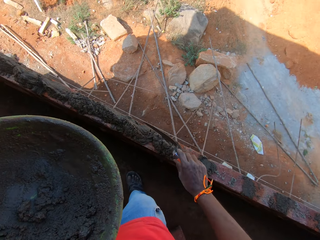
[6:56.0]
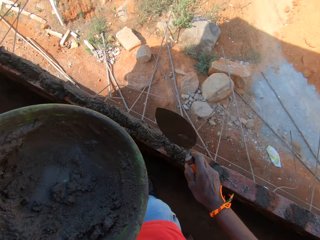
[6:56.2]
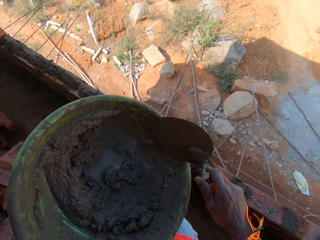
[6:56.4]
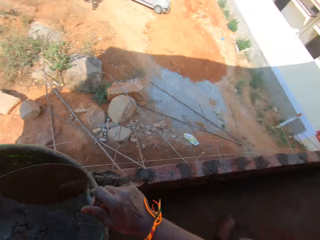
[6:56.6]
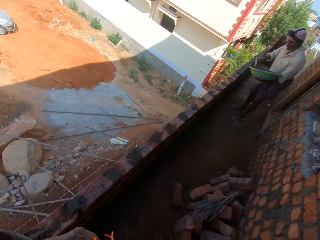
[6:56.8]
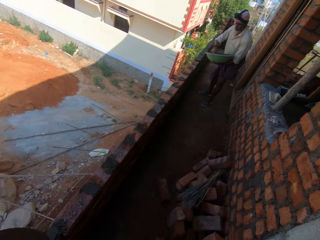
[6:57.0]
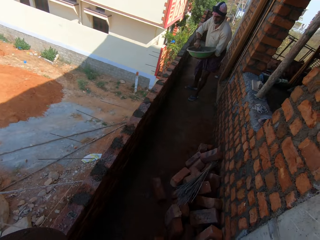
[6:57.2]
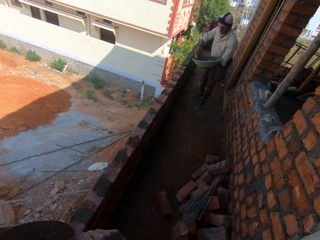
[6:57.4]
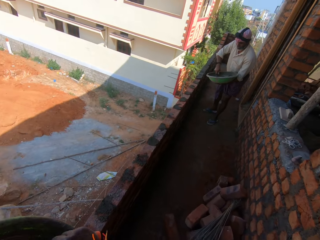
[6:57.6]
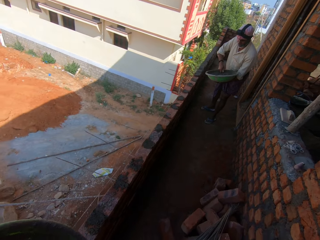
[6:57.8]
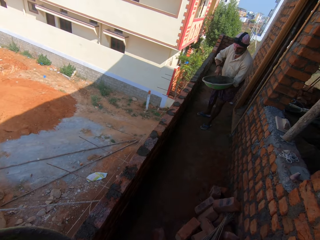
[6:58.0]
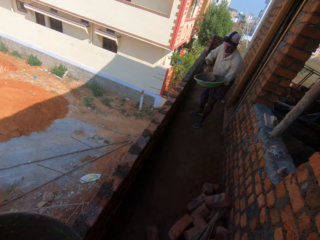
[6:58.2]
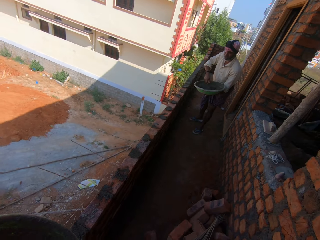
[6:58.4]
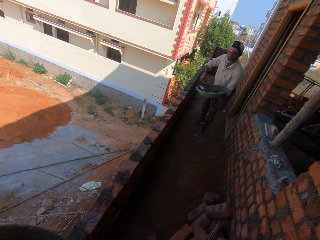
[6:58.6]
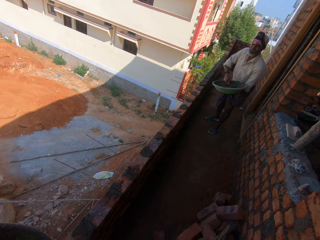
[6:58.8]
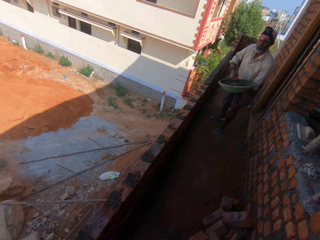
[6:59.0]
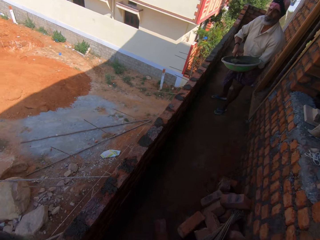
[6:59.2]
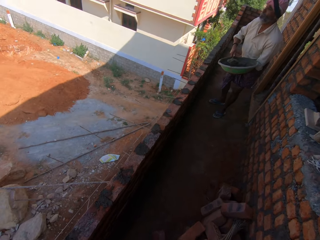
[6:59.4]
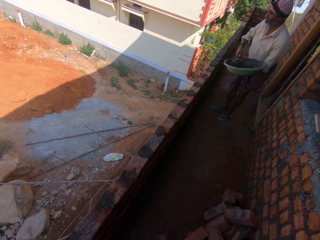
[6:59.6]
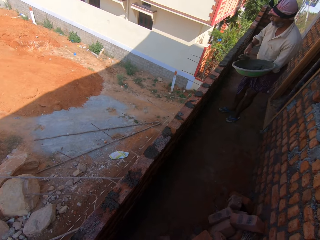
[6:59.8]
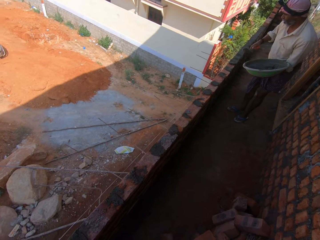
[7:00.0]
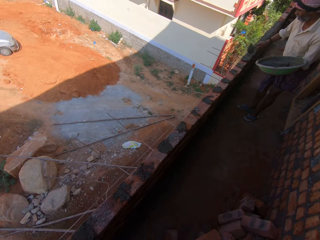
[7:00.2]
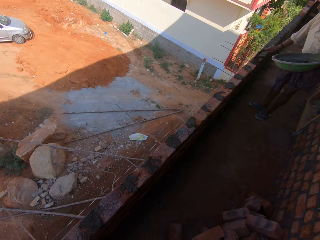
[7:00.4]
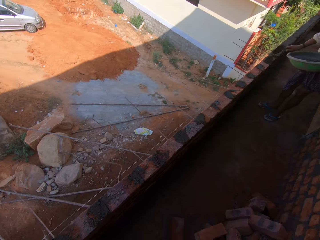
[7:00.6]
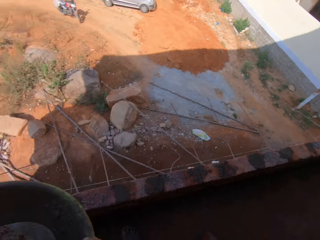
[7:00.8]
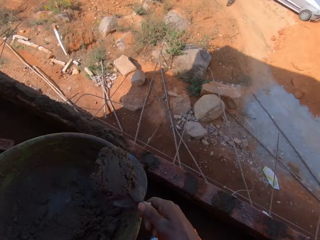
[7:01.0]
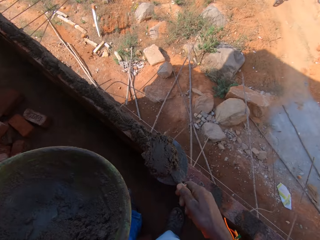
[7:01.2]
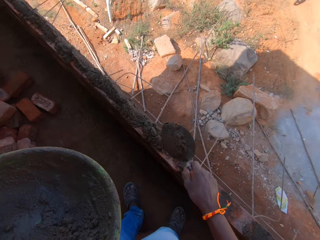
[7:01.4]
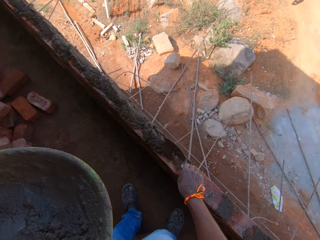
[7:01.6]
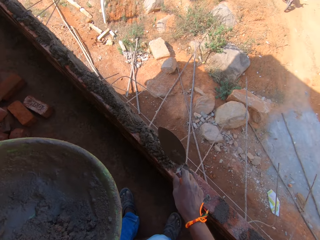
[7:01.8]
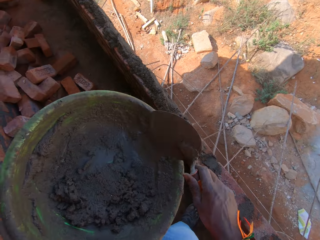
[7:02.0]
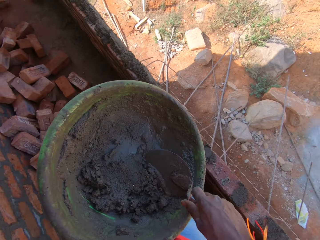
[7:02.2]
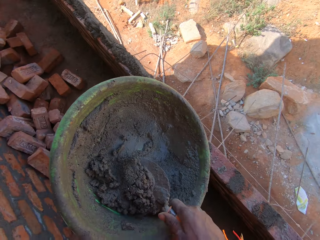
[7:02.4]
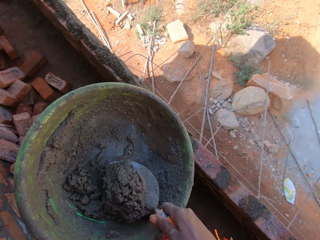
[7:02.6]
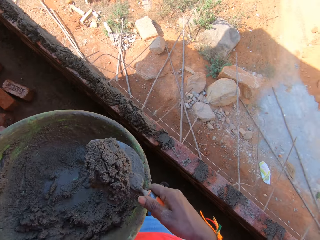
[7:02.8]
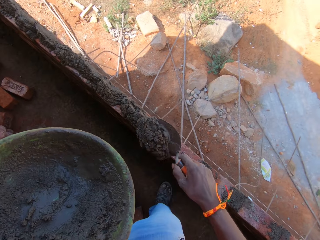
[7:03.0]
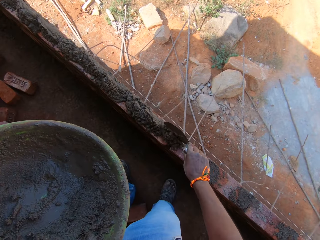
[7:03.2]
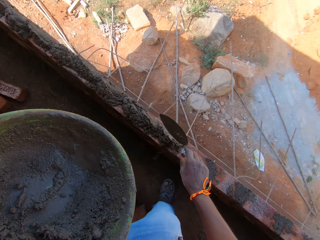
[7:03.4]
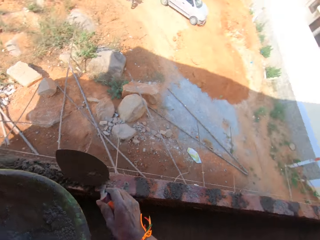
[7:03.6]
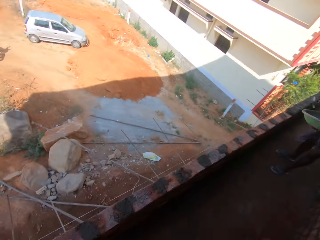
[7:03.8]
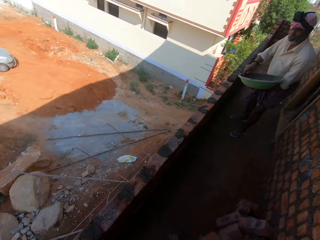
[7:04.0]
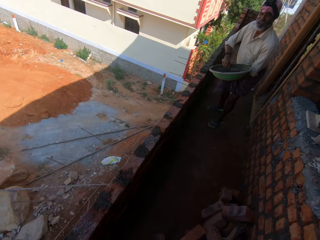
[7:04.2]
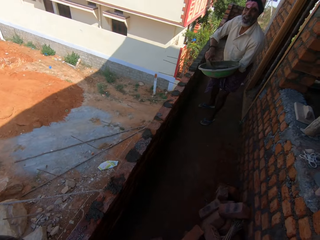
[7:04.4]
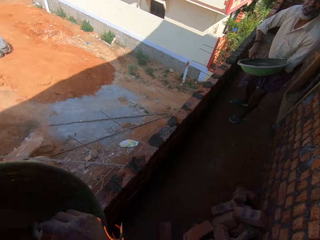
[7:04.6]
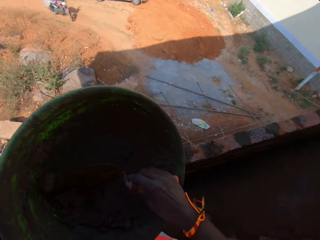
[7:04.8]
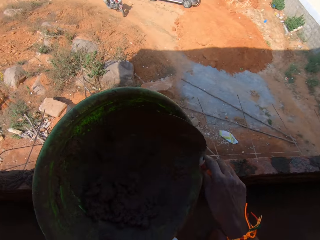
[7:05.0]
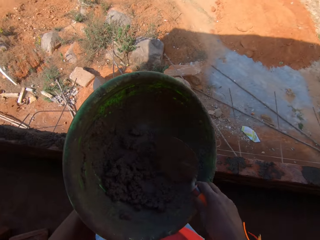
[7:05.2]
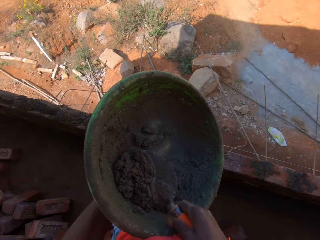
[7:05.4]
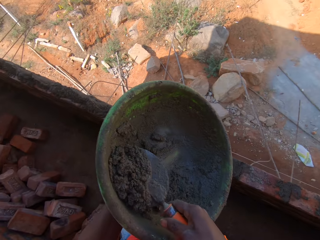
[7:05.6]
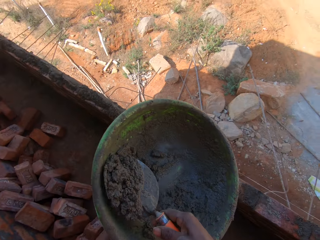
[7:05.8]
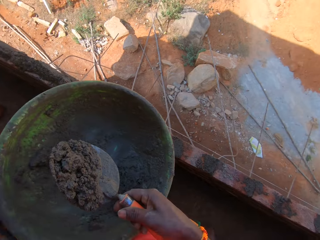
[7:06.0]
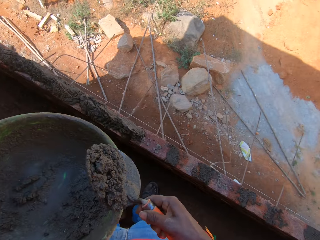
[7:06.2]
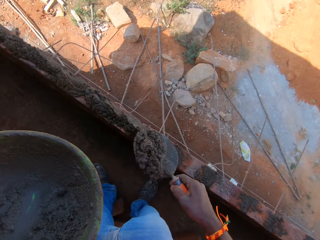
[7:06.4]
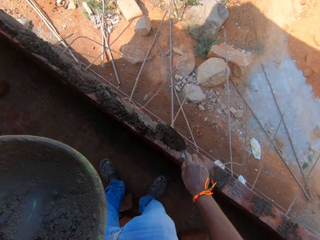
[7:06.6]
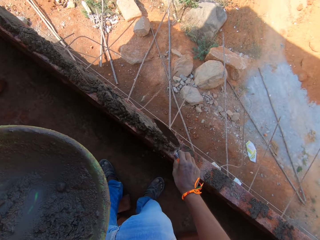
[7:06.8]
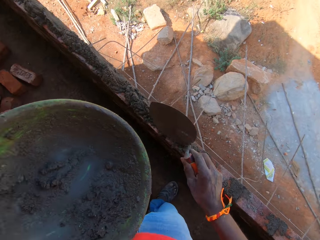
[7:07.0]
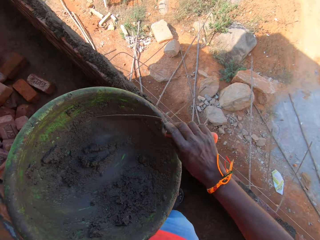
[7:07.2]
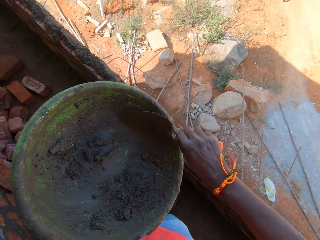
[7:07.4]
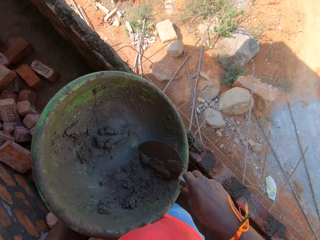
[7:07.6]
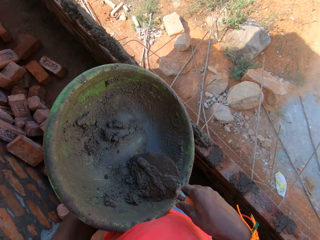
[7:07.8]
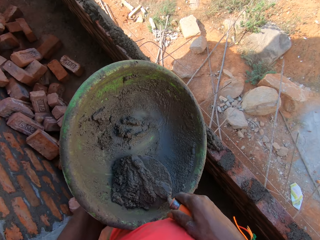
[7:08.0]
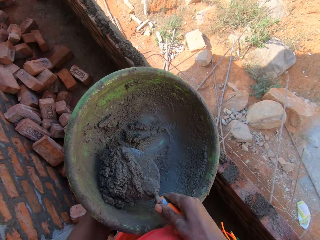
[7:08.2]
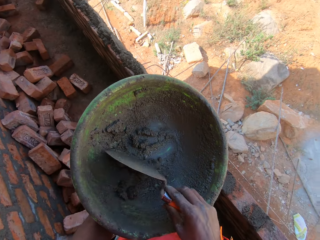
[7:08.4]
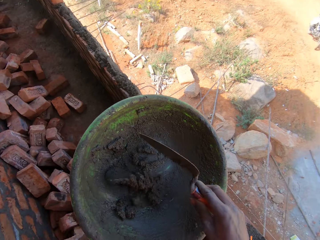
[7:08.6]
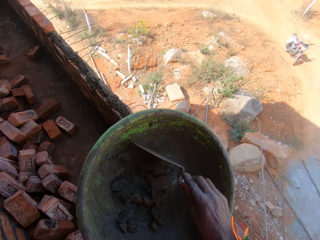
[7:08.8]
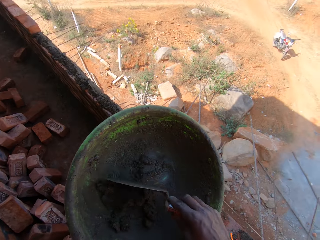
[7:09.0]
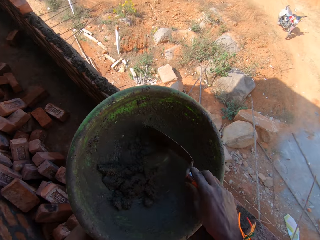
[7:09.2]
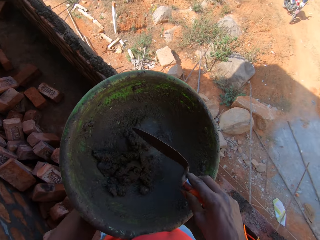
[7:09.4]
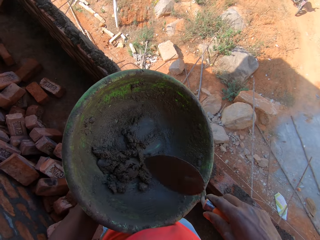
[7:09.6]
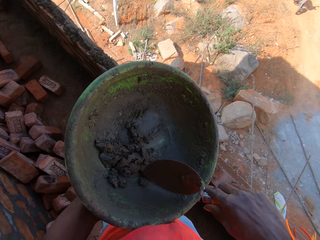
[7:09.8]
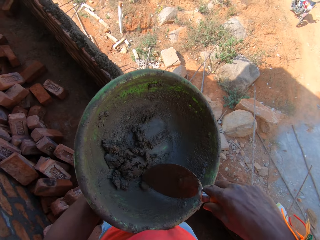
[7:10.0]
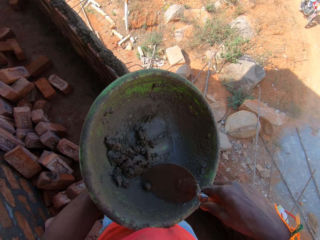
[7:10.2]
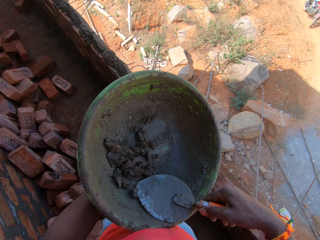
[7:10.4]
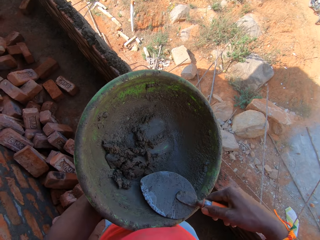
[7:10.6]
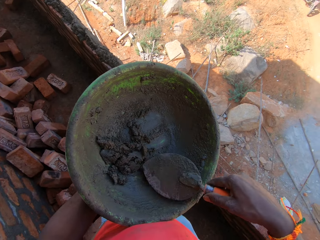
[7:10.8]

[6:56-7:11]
The camera wearer drops the mortar on the wall and plasters the mortar on the brick. They turn to a man and collect the mortar with the trowel. The man collects the mortar with the trowel. The camera wearer takes the mortar with the trowel, drops the mortar on the wall, and plasters the mortar on the brick. The man takes the mortar with the trowel. The camera wearer drops the mortar on the wall. The man plasters the mortar on the brick. The camera wearer looks at the man. They collect the mortar with the trowel. The man collects the mortar with the trowel. The camera wearer drops the mortar on the wall, takes the mortar with the trowel, plasters the mortar on the brick, and collects the mortar with the trowel. They scoop a stone.

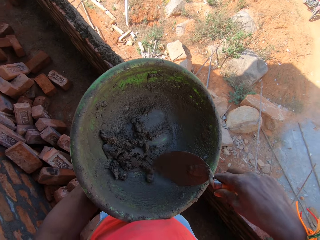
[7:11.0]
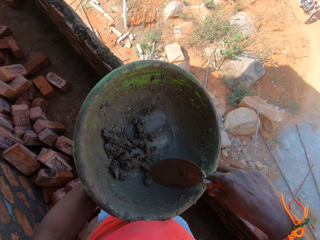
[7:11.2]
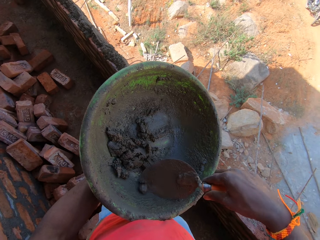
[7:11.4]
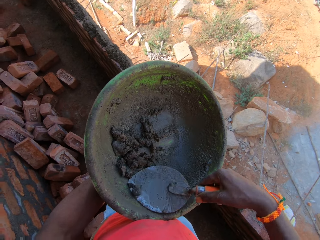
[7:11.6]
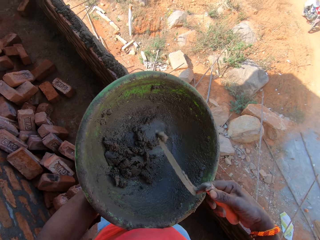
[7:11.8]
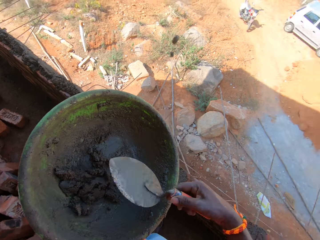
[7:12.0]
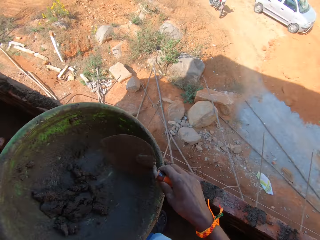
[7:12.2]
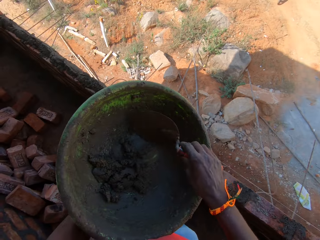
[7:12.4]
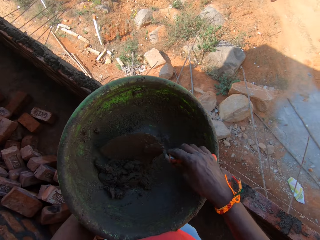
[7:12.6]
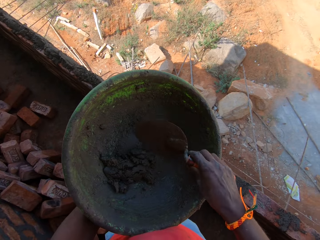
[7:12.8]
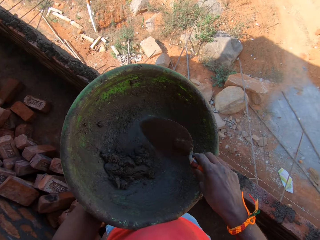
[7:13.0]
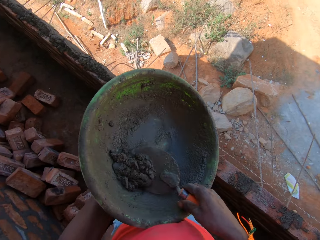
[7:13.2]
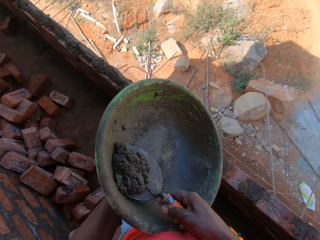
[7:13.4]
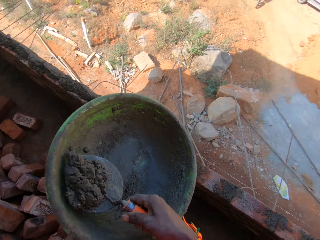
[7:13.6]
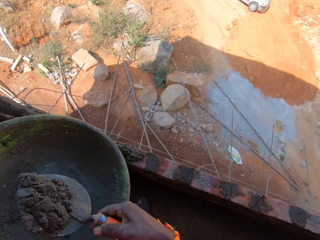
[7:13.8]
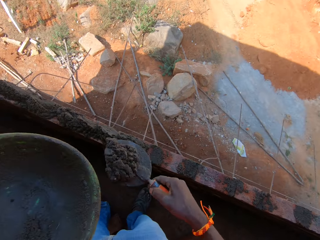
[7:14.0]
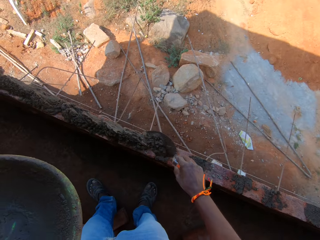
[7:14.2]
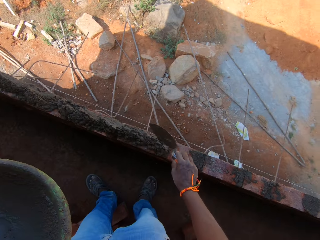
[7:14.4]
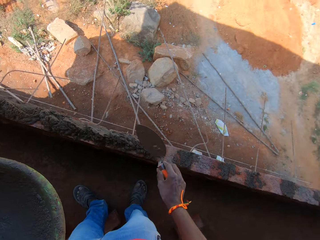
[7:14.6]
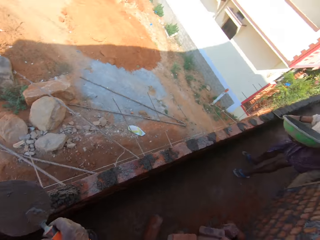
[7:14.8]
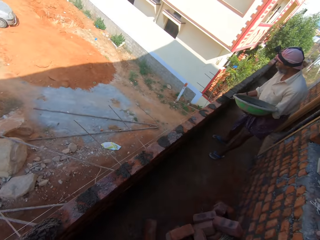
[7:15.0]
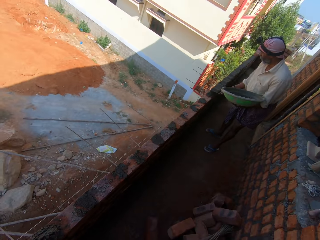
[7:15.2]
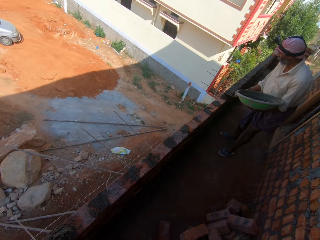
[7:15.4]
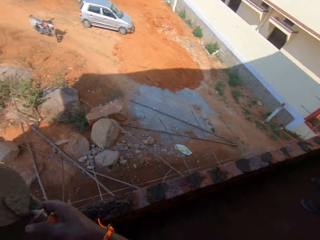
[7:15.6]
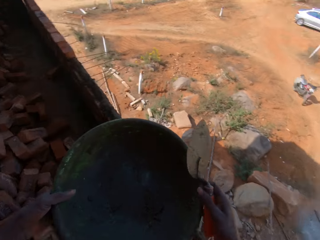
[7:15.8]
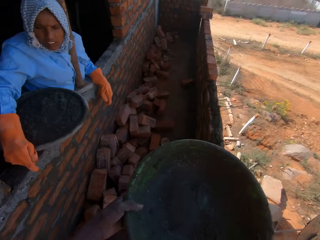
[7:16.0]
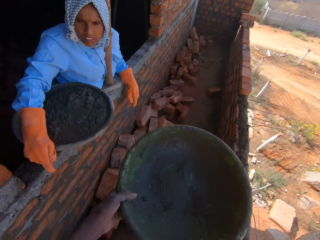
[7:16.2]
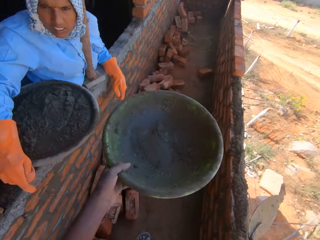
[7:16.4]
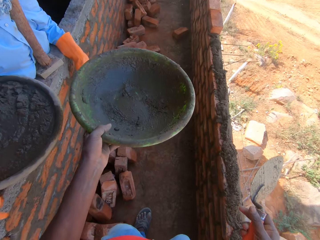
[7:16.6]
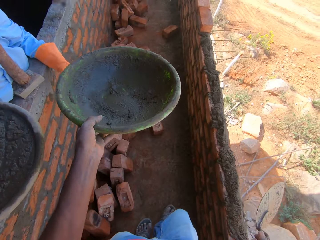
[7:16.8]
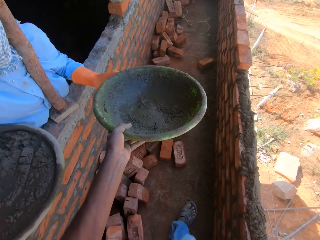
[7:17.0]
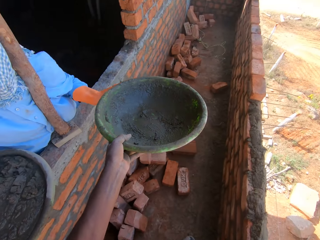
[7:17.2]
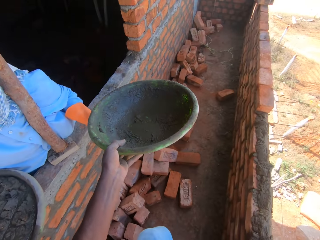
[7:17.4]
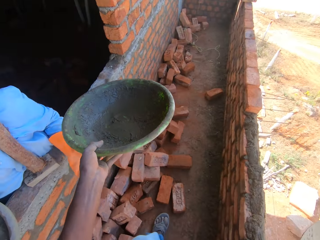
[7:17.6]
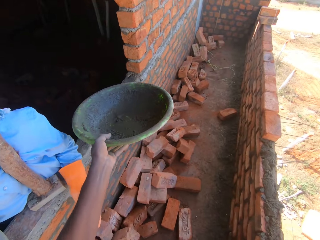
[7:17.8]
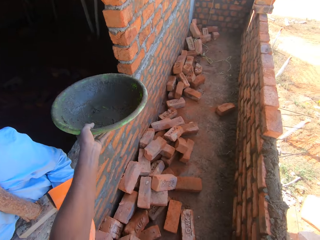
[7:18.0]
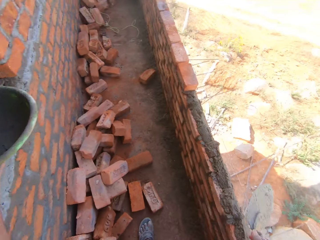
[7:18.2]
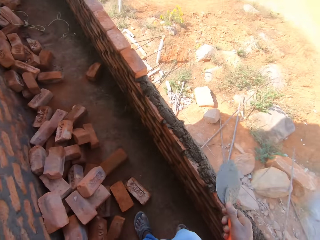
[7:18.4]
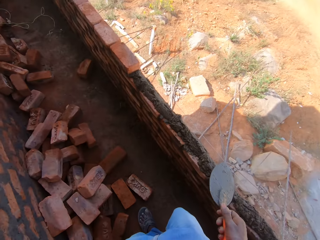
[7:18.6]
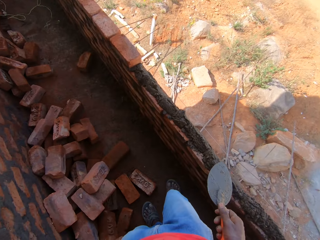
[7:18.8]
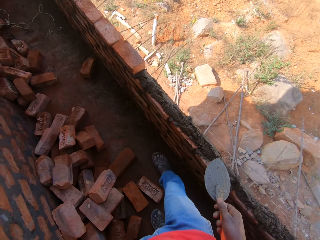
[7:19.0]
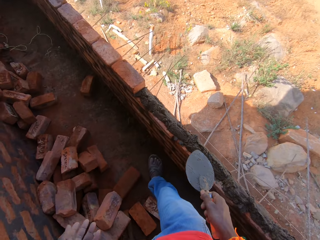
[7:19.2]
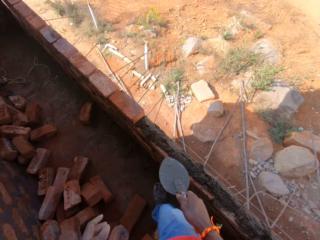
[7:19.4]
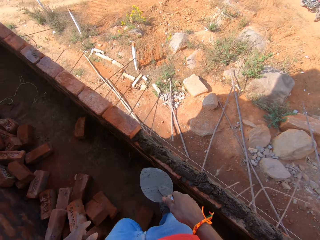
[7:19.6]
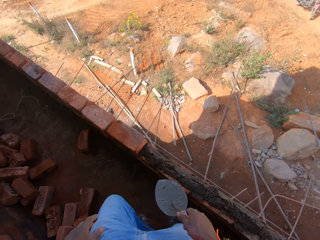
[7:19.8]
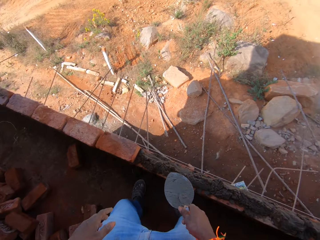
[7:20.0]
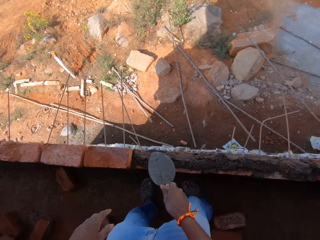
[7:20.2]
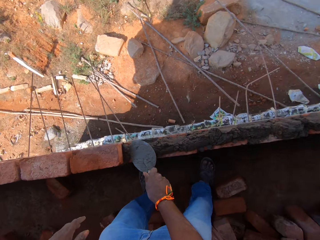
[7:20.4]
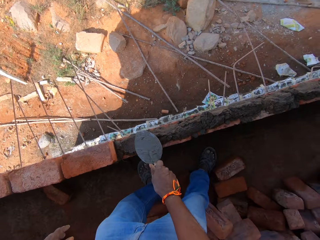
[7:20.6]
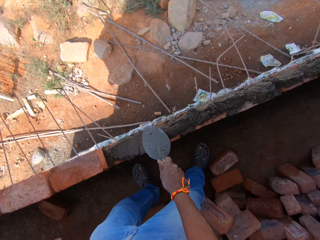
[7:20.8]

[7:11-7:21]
The camera wearer throws the stone away. They collect the mortar with a trowel. They take the mortar with the trowel. They drop the mortar on the wall. They plaster the mortar on the brick. They look at a man. A person collects the mortar with the trowel. The camera wearer carries an empty tray to the window. They move the mortar pan to a woman. They put aside the empty tray. They look at the wall. They move beside the wall. They plaster the mortar.
